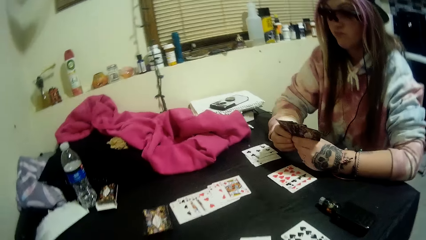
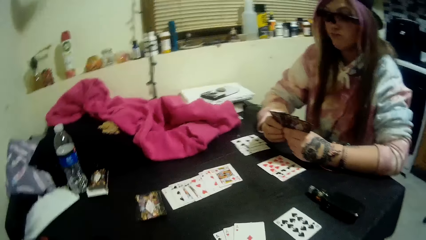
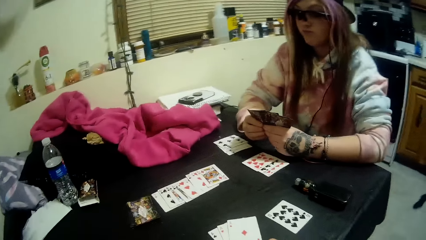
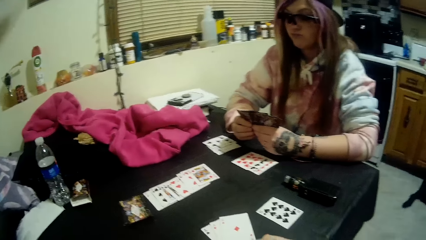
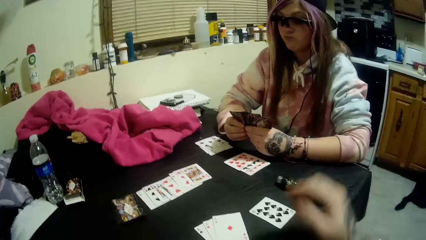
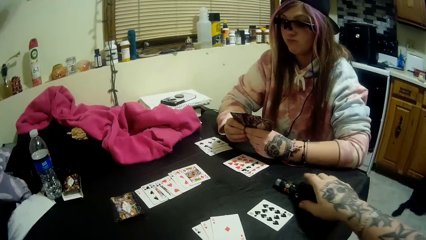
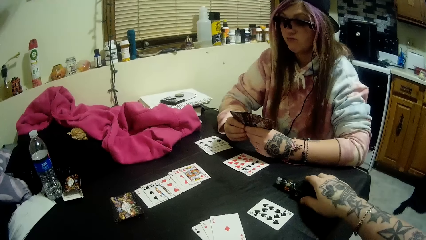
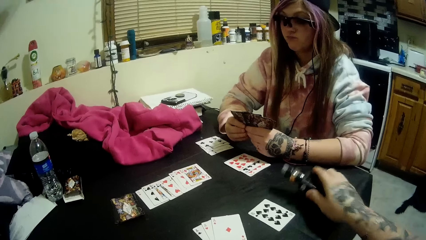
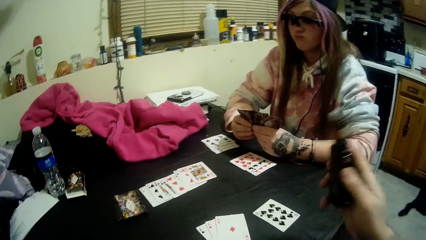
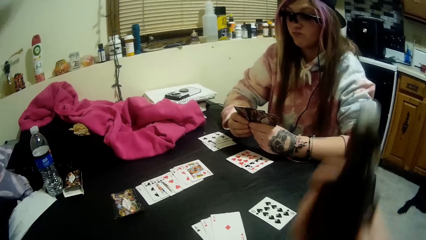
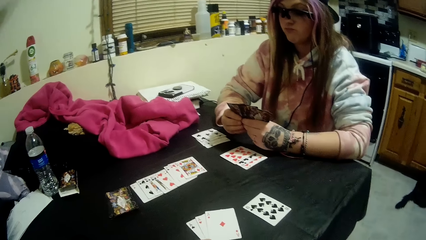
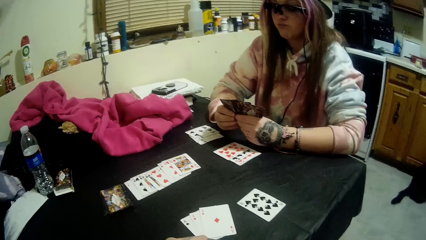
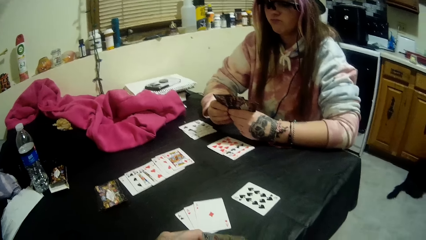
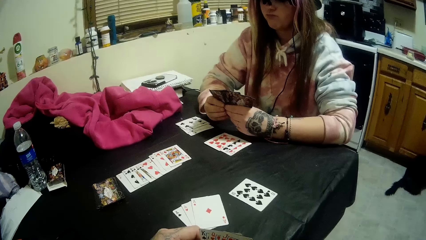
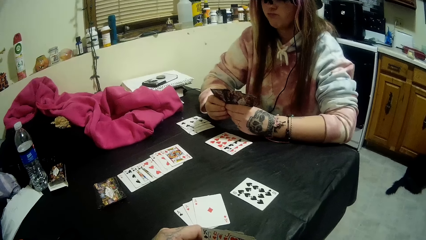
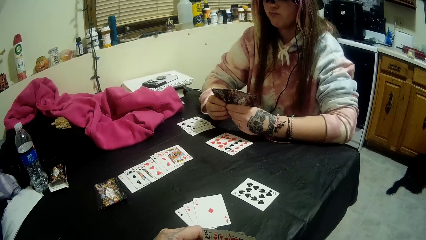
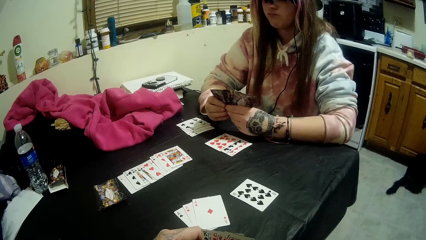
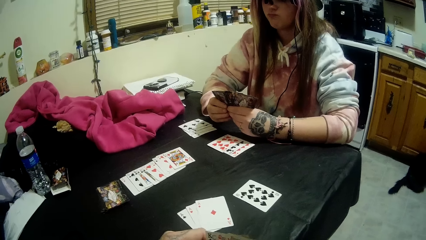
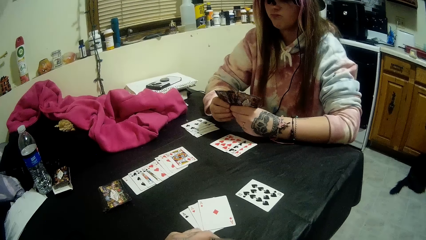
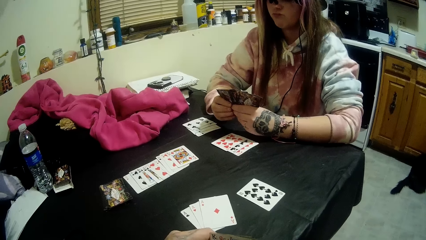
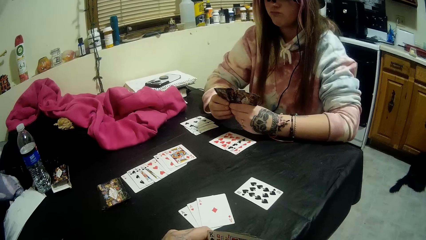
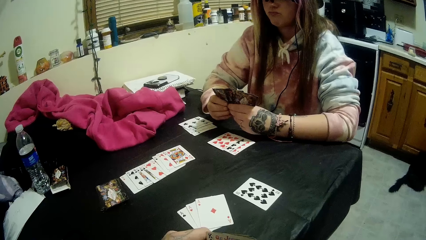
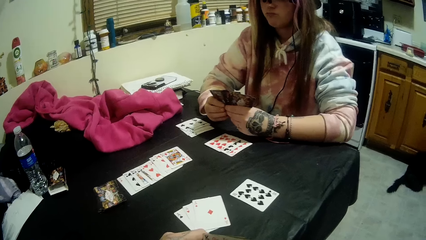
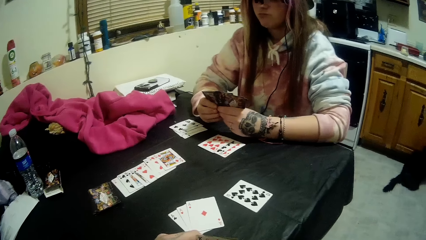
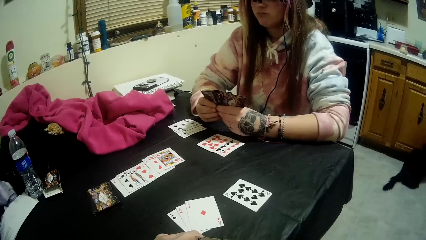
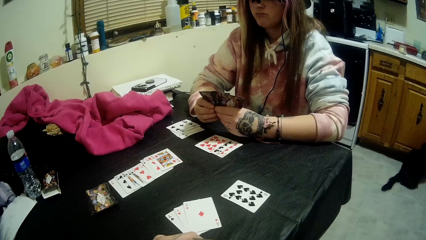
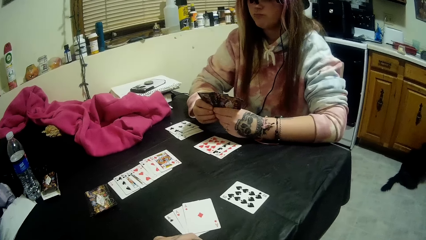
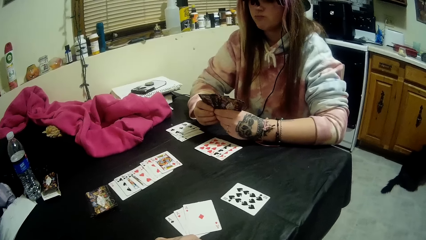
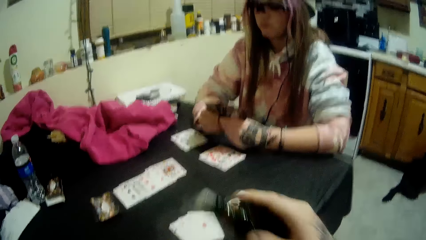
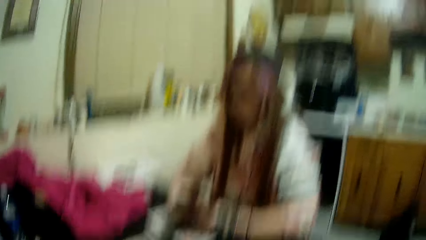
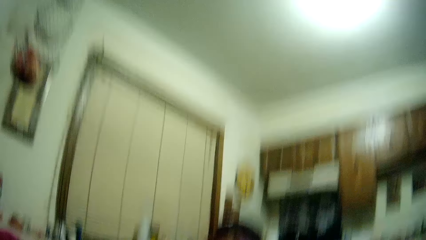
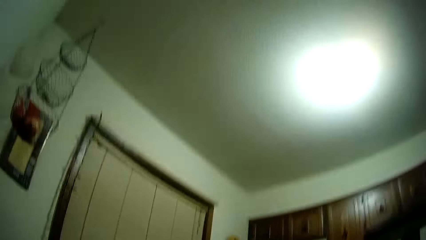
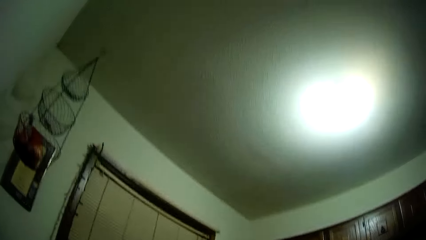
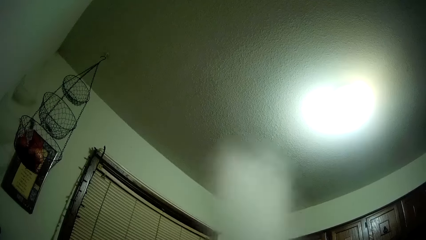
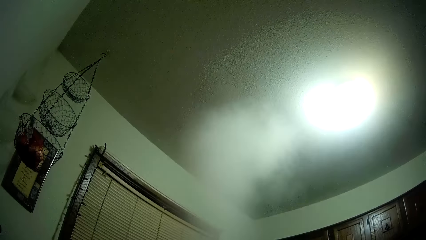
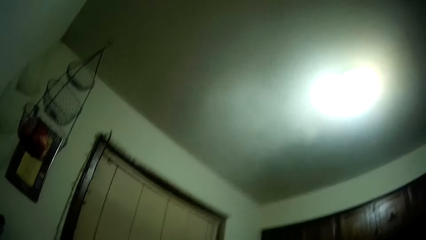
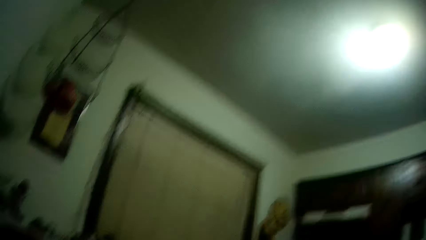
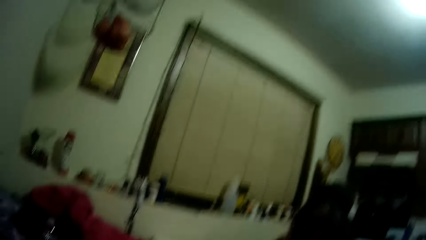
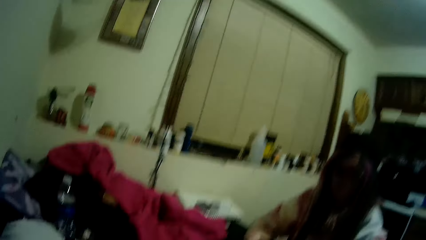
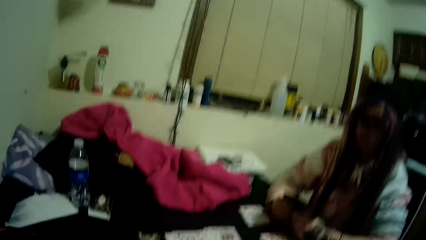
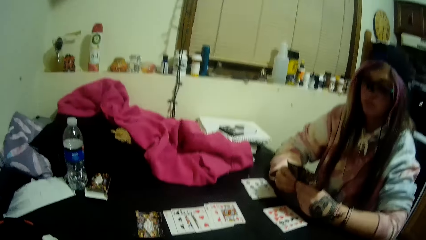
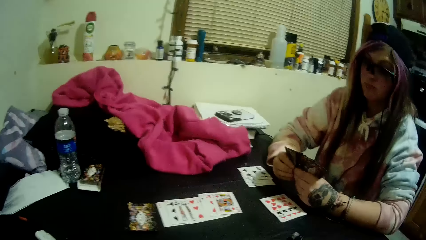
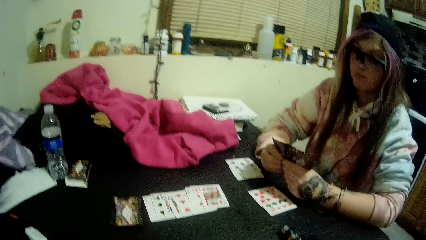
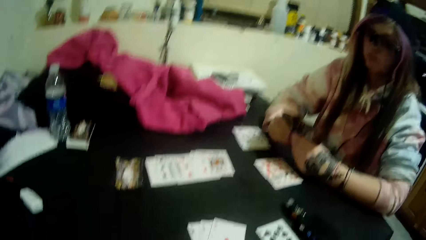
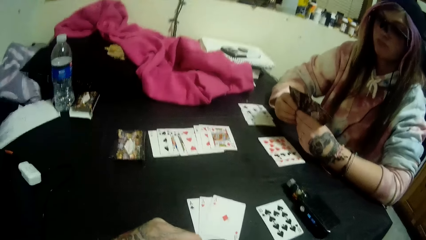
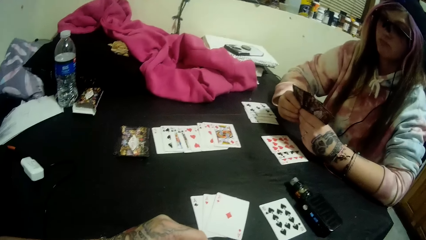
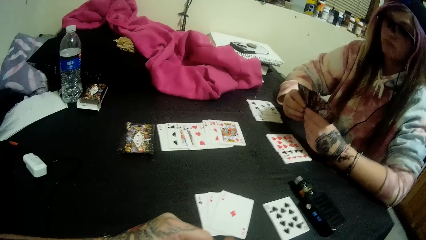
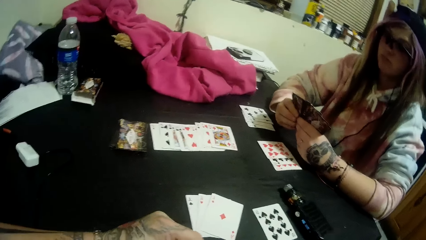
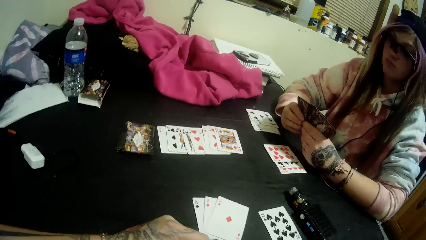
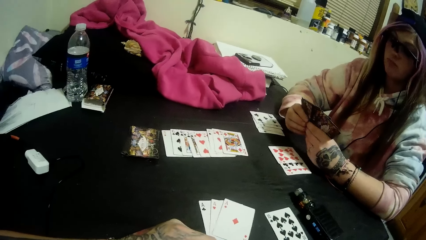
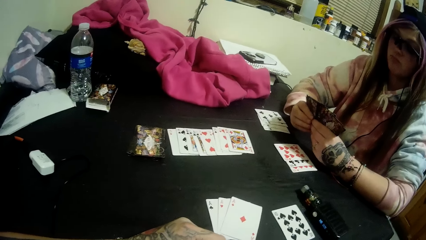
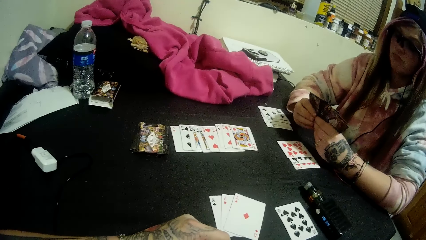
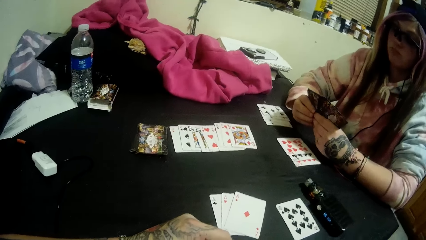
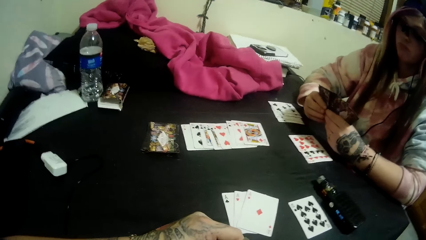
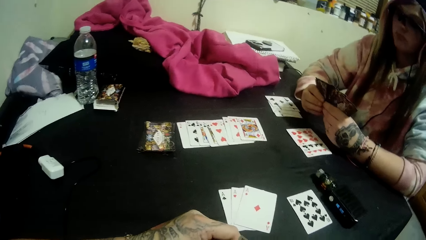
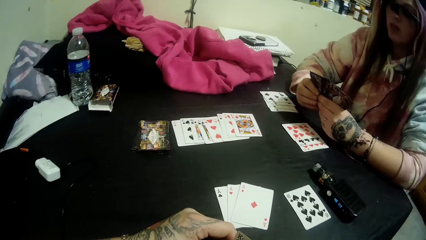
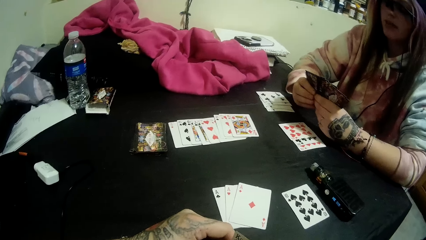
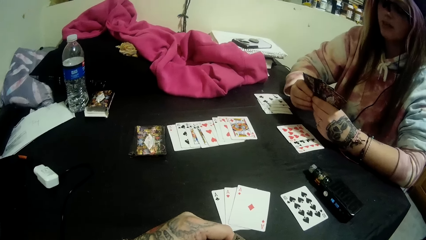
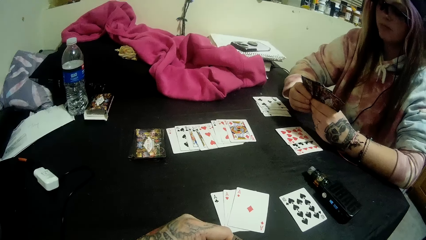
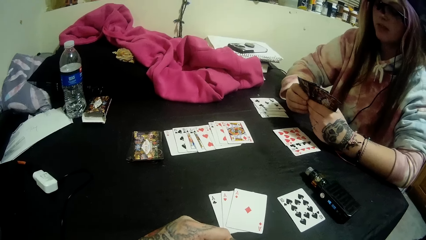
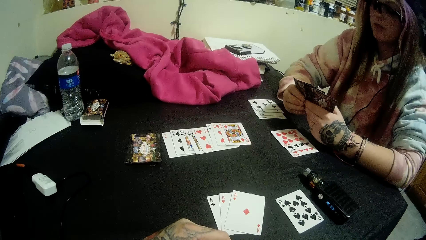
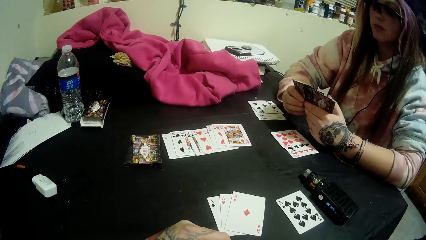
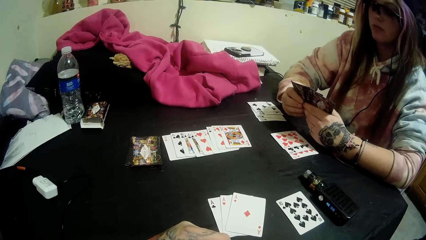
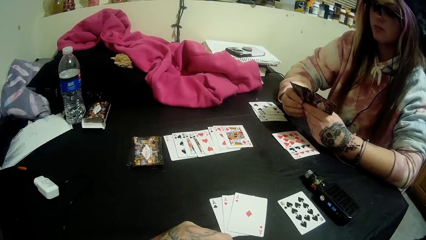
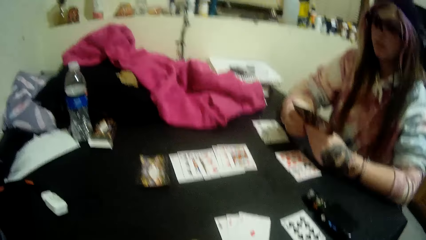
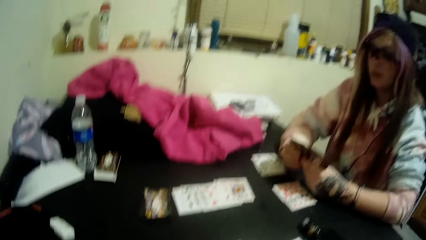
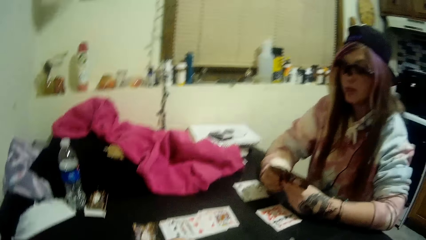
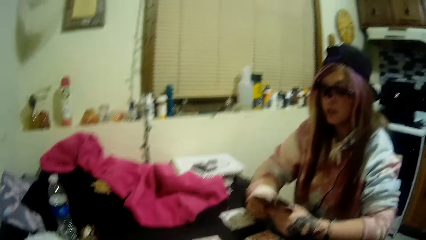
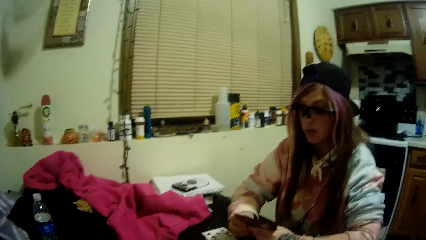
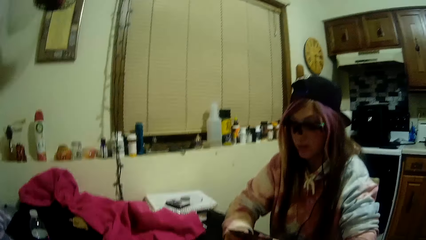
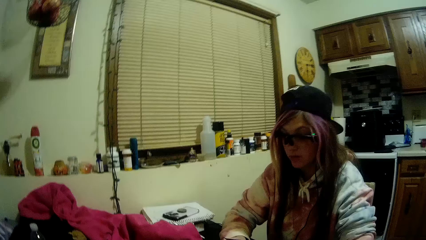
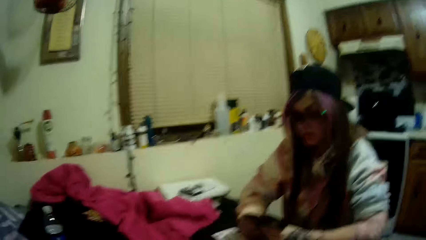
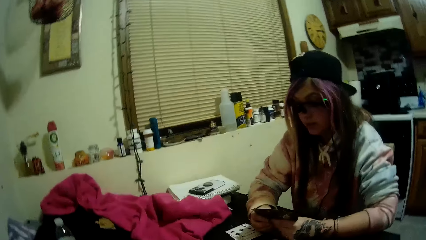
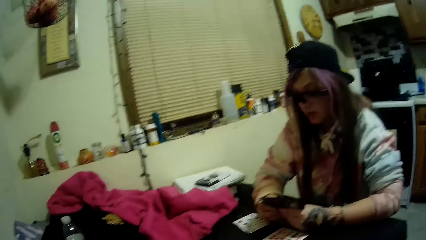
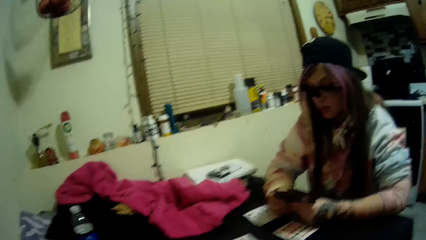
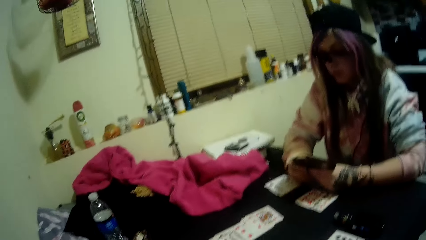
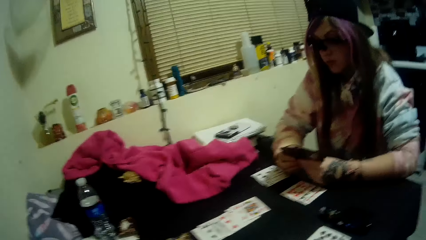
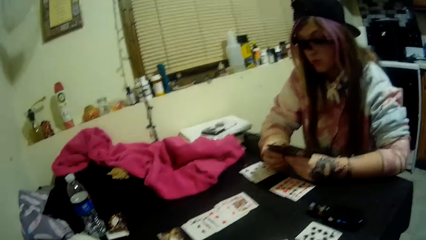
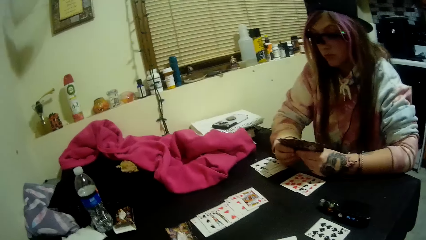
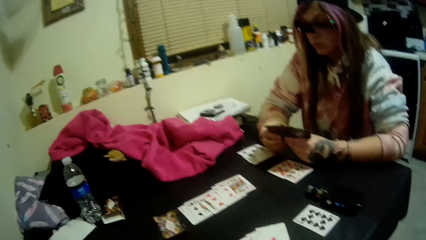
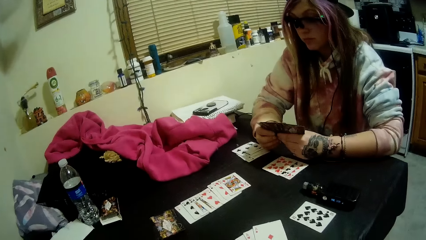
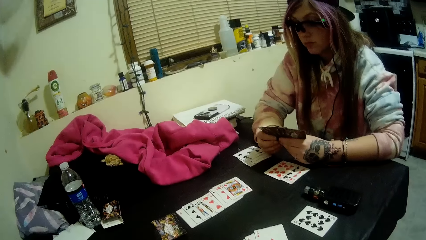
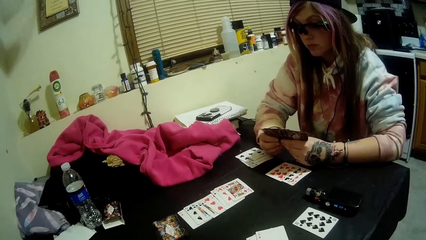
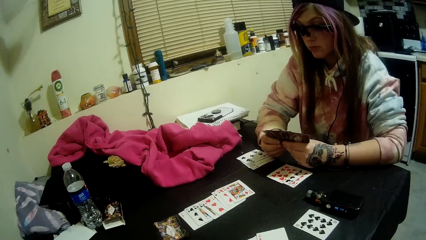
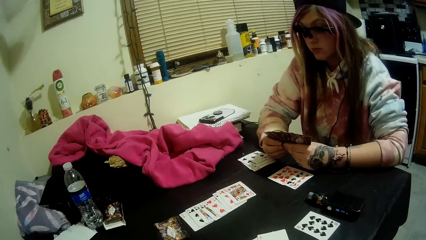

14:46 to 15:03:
The lady looks at the cards. The camera wearer picks the vaping bottle from the table with his right hand. The lady looks at the cards. The camera wearer drops the vaping bottle in his right hand onto the table. He puts the card on the table. He converses. He interacts with the lady. He looks around. The lady converses.
